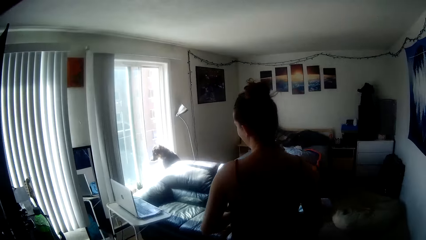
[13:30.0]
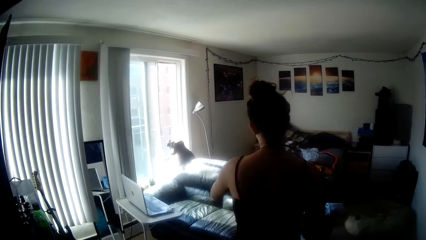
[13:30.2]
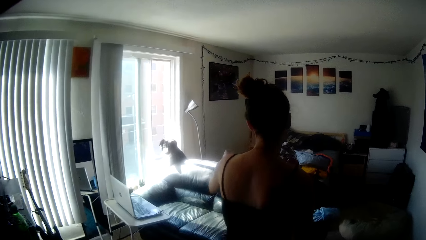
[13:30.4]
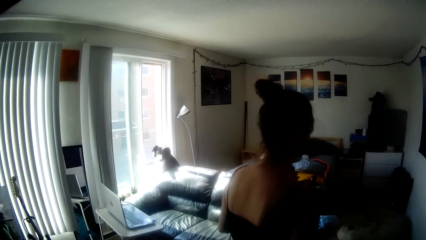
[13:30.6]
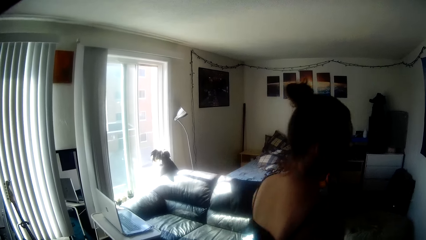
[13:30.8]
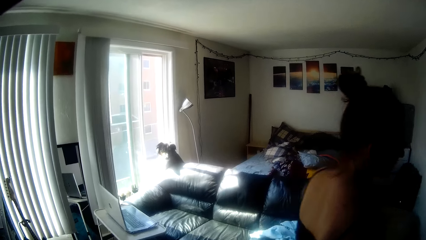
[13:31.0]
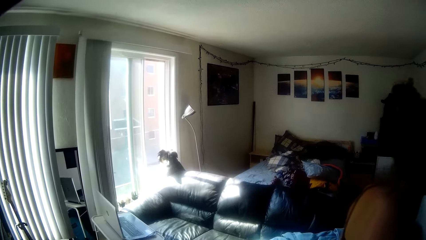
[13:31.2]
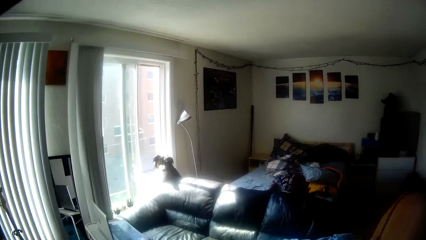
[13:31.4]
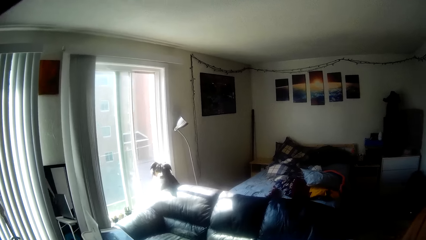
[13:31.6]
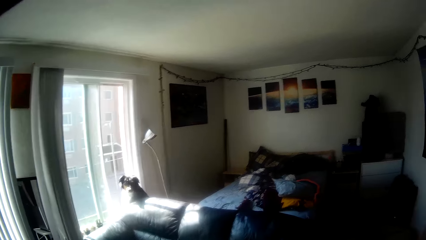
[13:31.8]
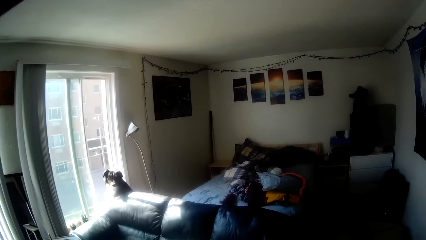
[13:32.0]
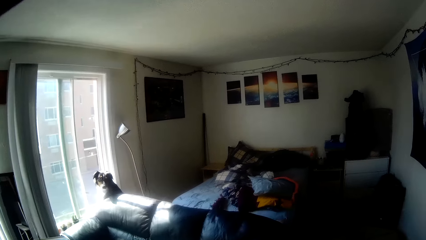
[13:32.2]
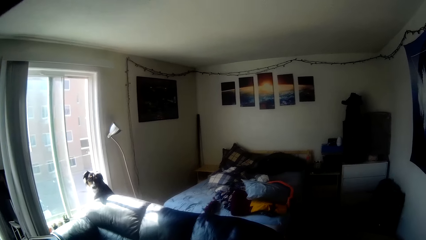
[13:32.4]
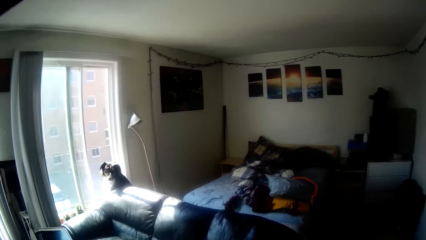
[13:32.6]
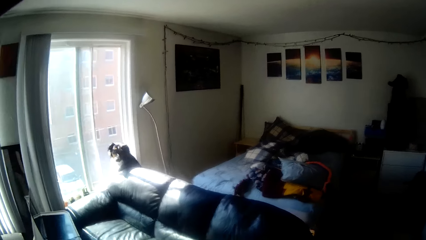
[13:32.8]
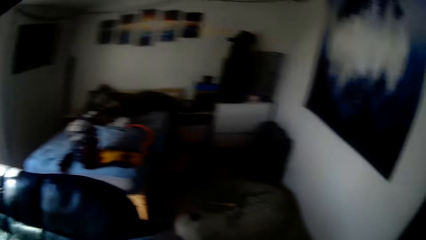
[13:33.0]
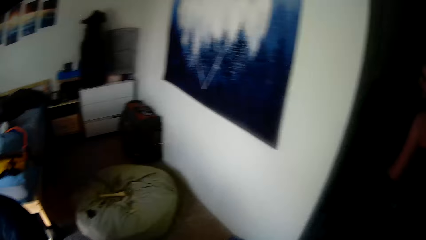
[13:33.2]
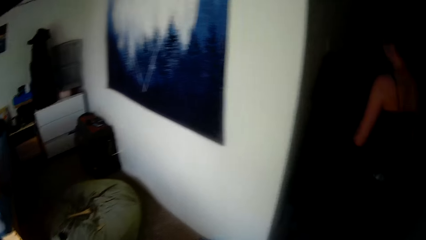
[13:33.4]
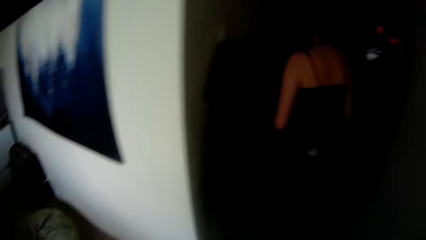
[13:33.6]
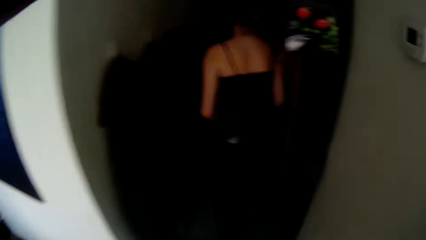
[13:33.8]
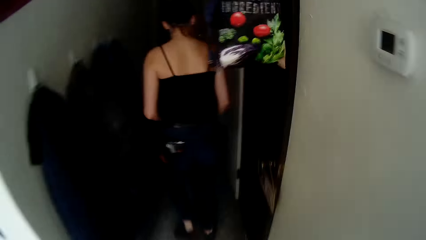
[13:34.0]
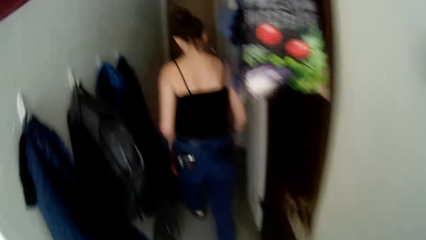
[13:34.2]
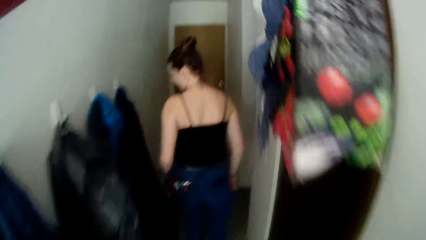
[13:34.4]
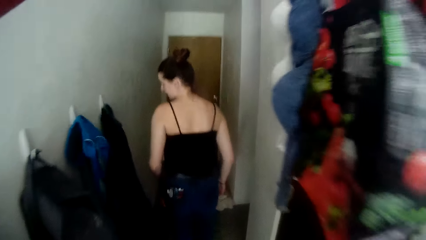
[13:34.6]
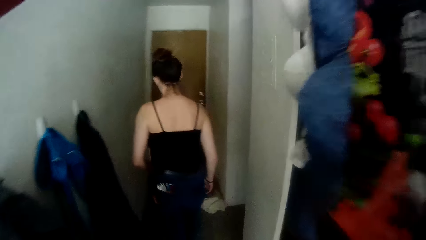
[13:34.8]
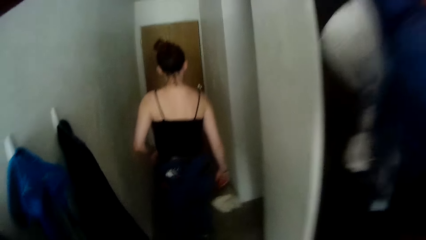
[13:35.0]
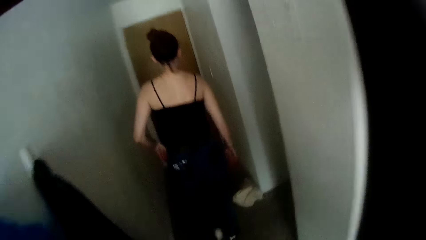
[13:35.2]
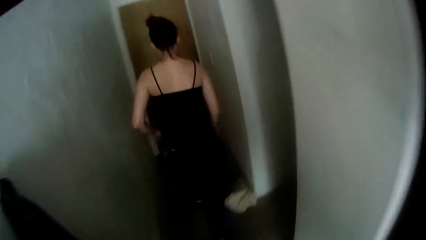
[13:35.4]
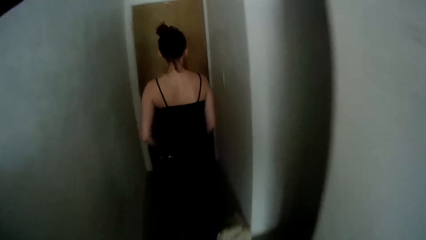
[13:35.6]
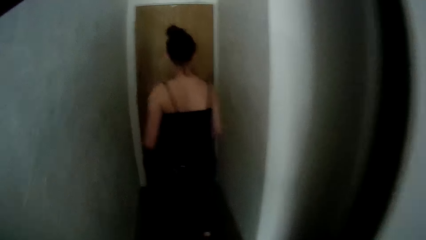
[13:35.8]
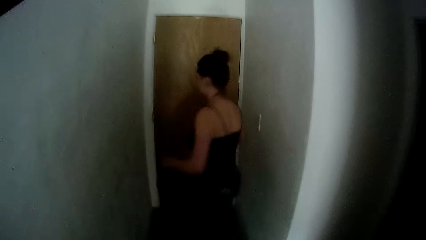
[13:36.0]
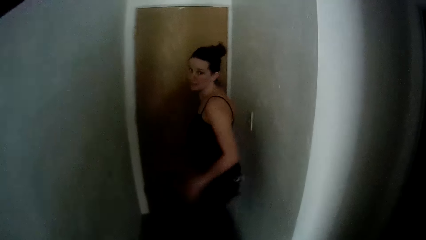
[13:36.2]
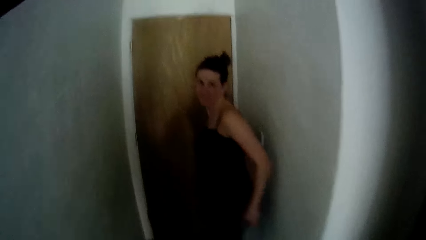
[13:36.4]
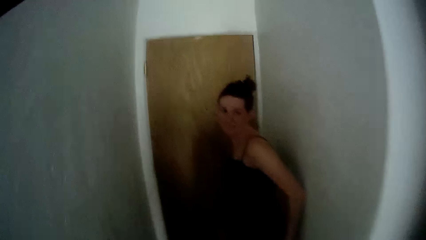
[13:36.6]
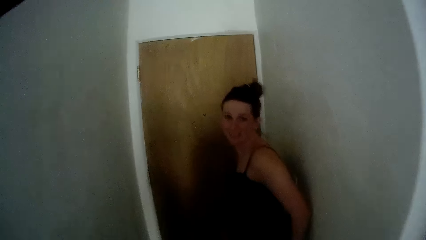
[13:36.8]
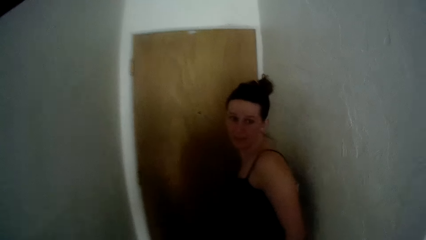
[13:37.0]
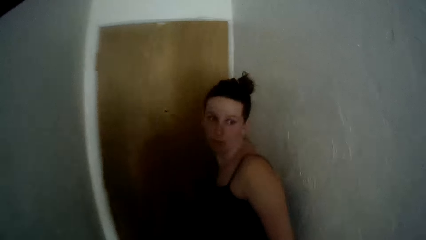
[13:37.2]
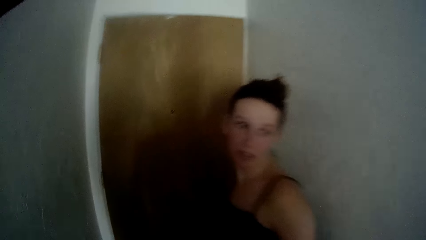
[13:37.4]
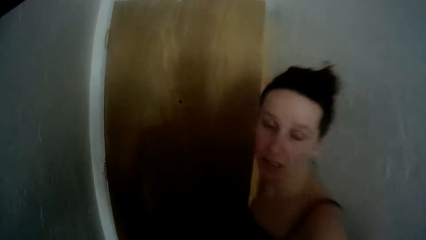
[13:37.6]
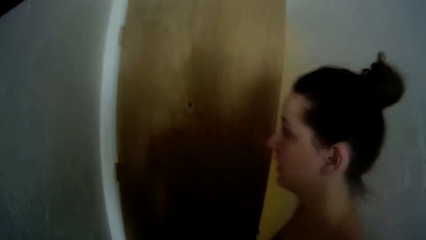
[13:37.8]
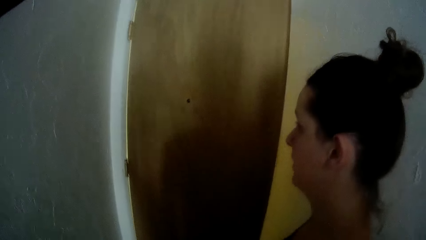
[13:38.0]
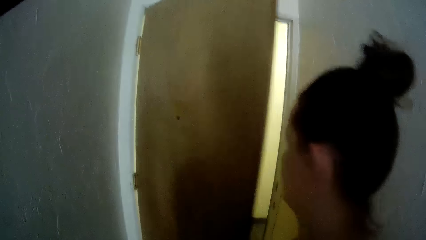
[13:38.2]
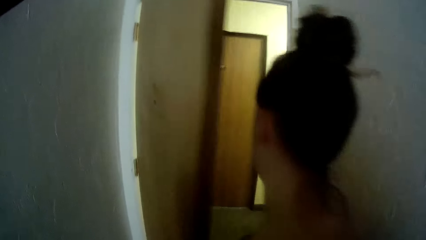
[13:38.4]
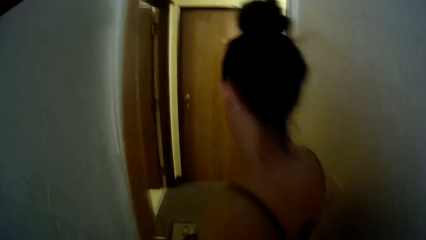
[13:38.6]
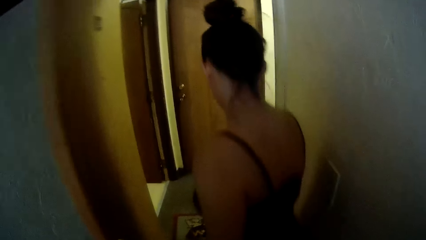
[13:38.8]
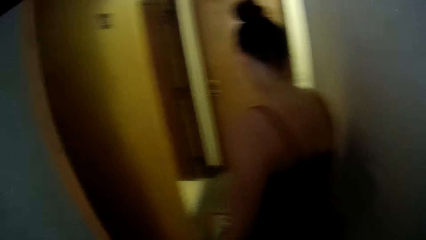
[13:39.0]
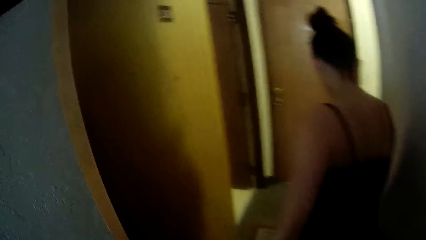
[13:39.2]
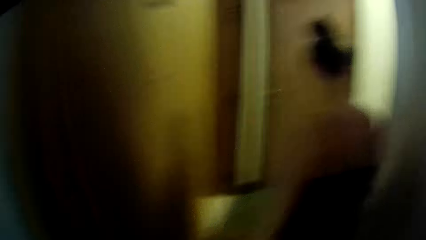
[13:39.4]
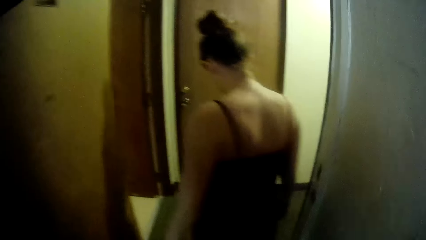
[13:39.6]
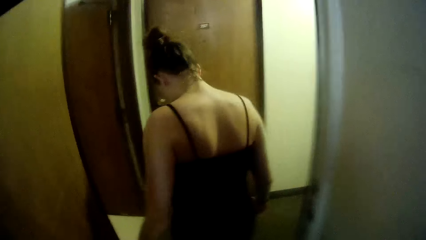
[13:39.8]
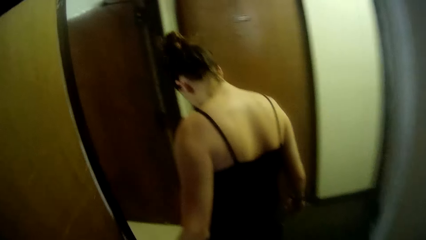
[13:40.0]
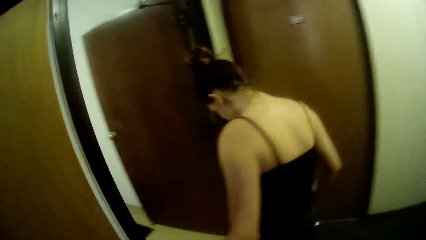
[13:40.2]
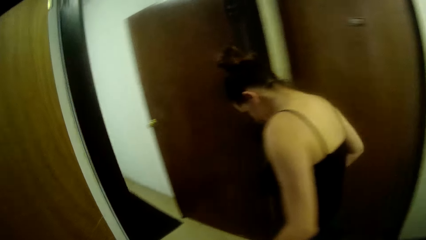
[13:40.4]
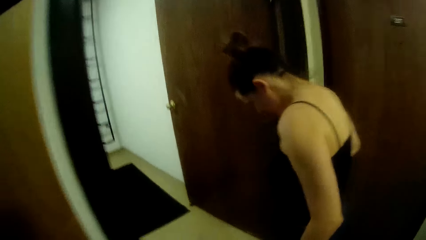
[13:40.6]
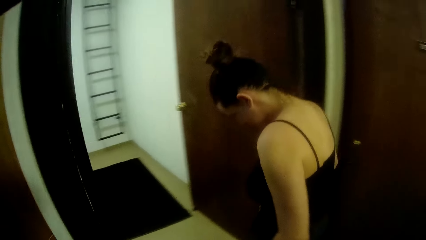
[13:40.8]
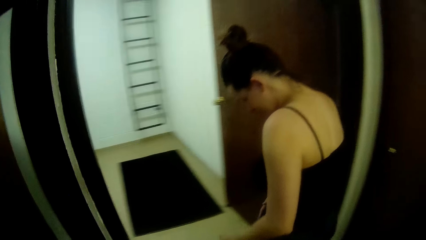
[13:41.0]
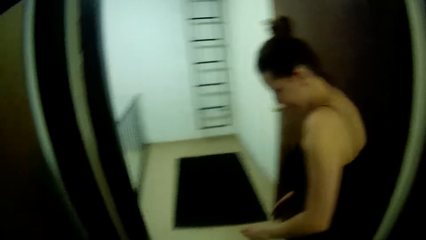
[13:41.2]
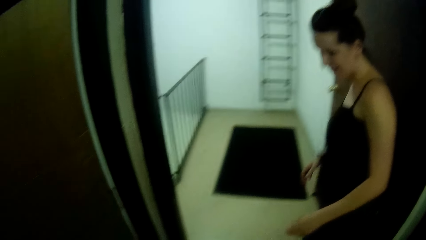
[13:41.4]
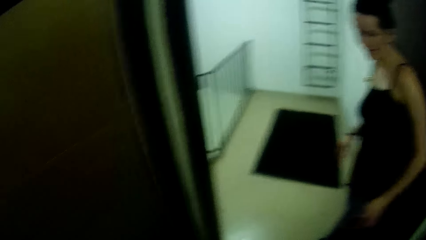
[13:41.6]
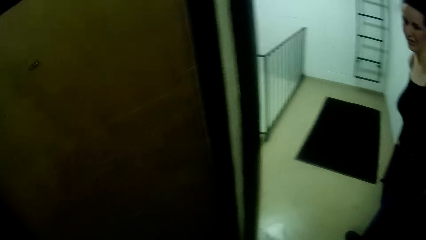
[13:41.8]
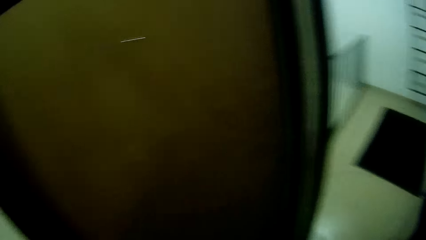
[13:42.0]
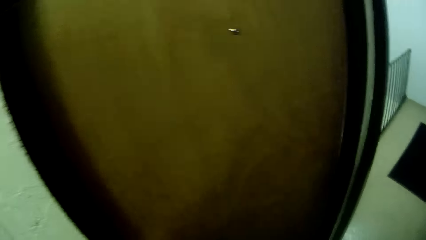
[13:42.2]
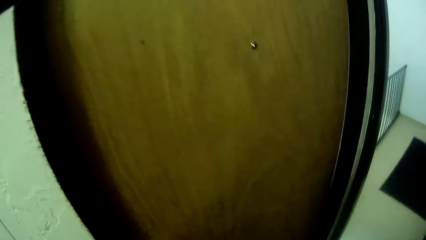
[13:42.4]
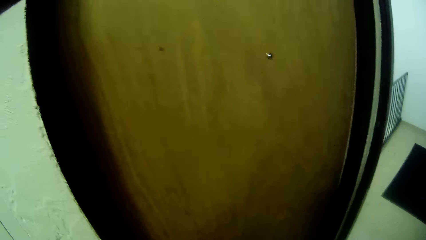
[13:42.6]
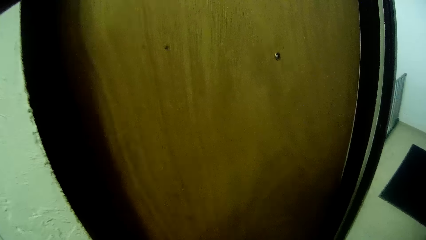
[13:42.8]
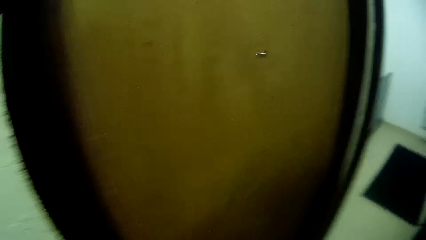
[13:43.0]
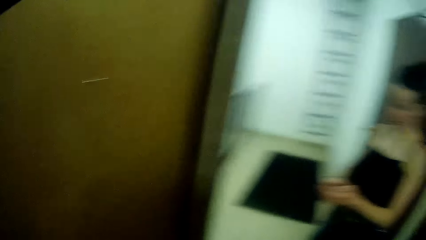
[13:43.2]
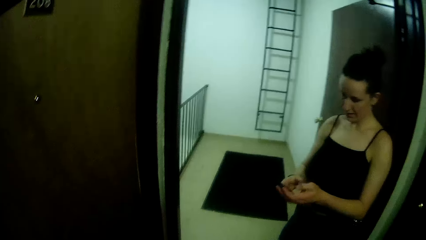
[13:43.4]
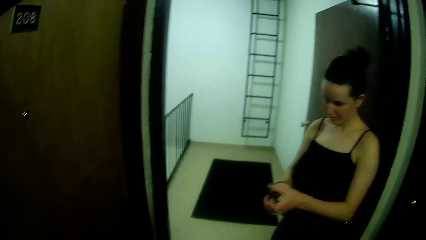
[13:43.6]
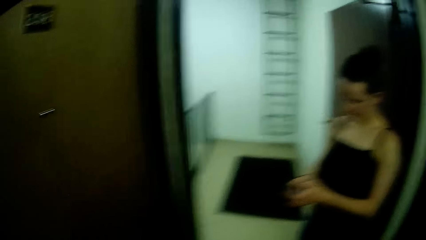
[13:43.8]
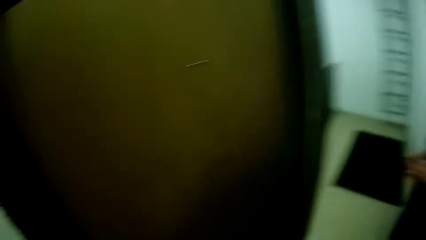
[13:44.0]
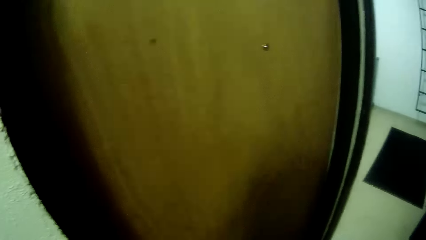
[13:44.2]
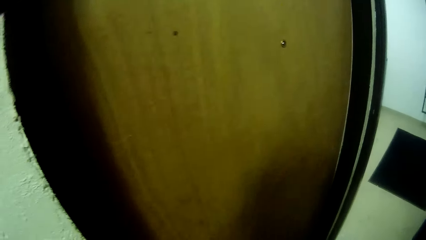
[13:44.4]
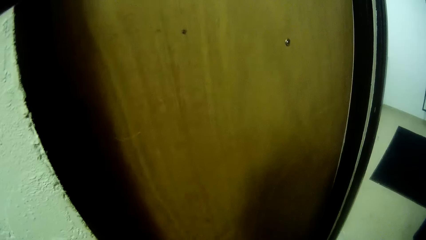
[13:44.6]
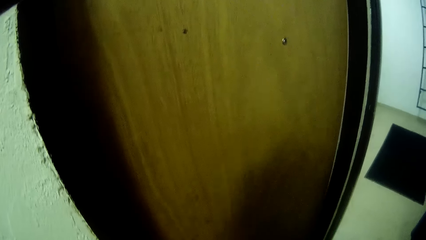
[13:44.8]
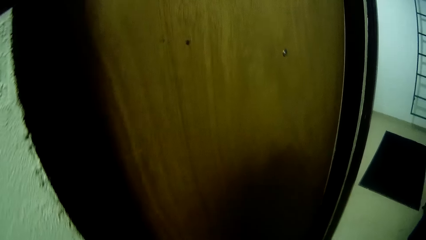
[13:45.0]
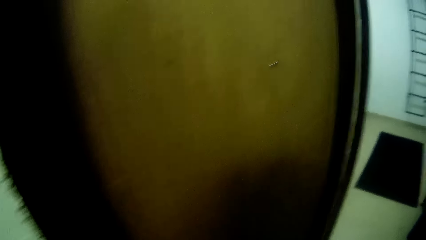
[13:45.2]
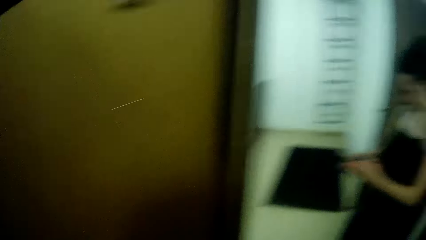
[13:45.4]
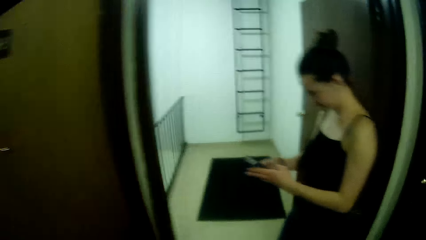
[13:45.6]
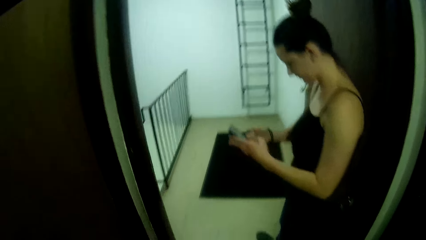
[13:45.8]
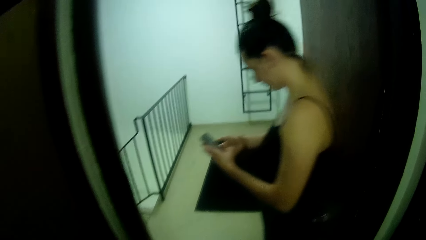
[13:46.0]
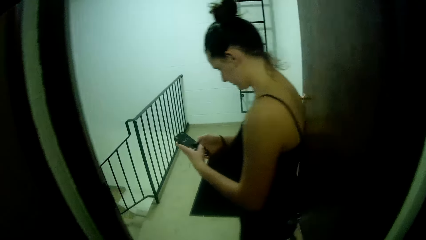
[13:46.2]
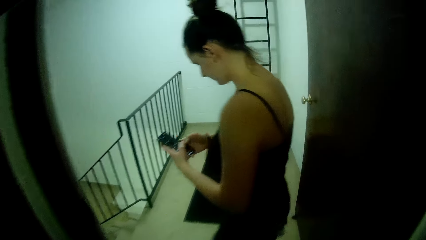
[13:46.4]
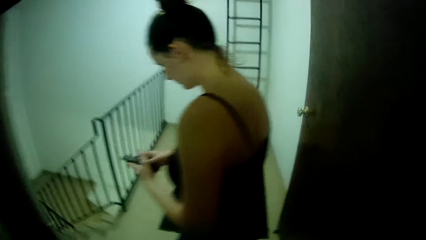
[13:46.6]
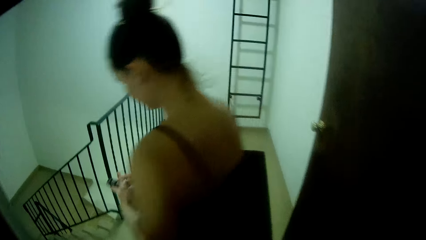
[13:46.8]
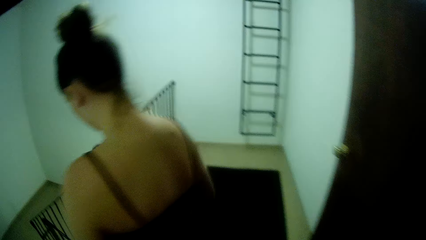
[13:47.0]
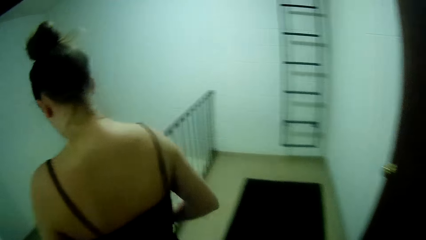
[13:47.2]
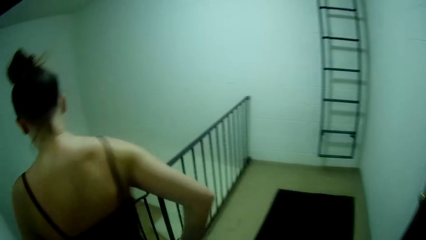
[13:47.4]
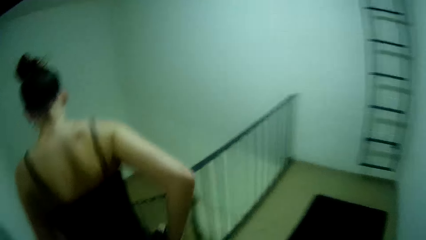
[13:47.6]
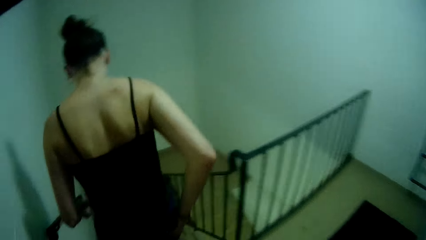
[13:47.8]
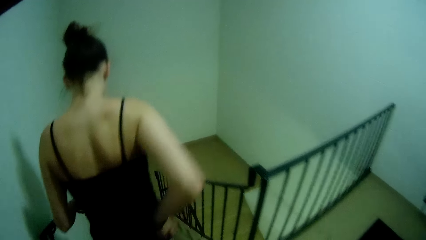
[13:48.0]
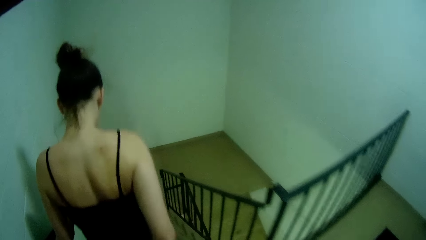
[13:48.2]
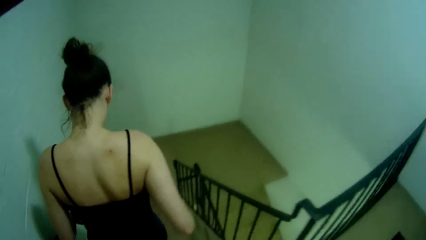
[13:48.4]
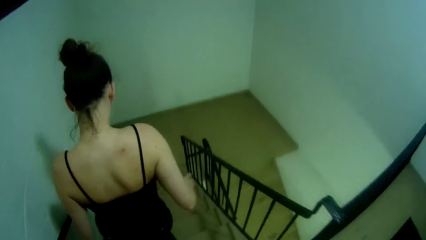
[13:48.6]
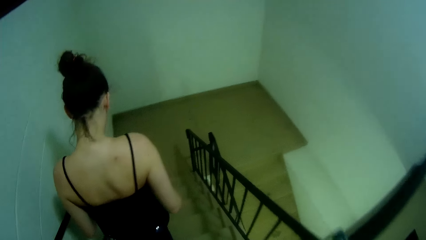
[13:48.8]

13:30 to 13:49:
A lady walks outside the room. The camera wearer looks around and walks after the lady. The lady opens the room door and walks on the corridor. The camera wearer walks after the lady. The lady stands on the corridor. The camera wearer stares around the room door. The lady operates a phone. Another woman operates a phone. A lady walks in a house. The camera wearer walks down the stairs with the other woman.
